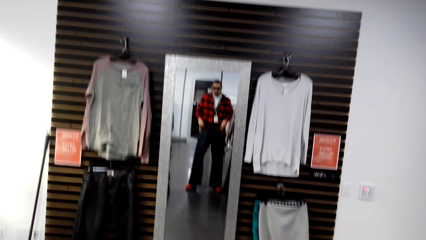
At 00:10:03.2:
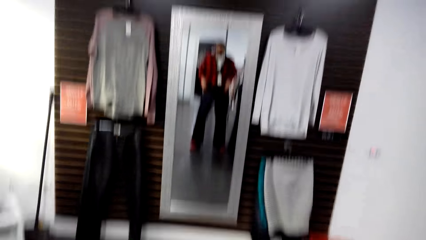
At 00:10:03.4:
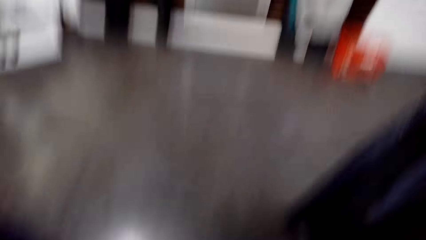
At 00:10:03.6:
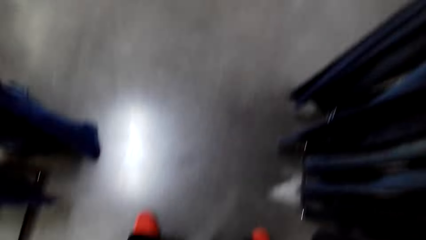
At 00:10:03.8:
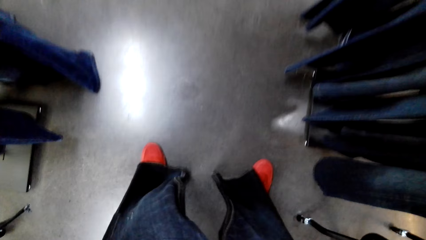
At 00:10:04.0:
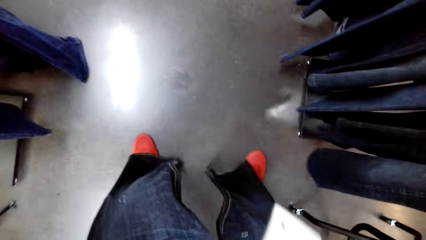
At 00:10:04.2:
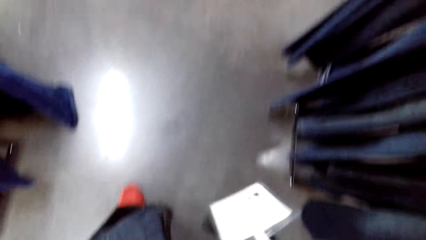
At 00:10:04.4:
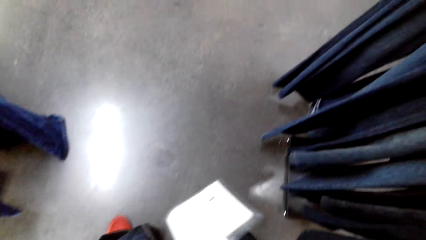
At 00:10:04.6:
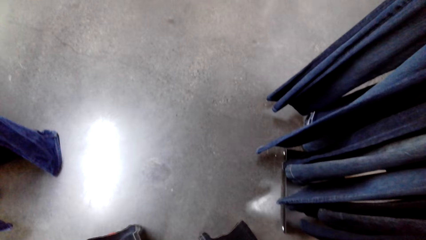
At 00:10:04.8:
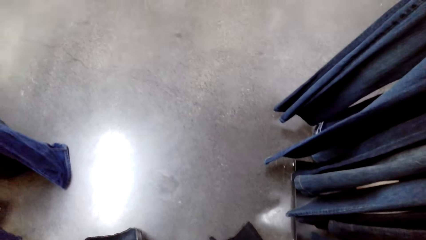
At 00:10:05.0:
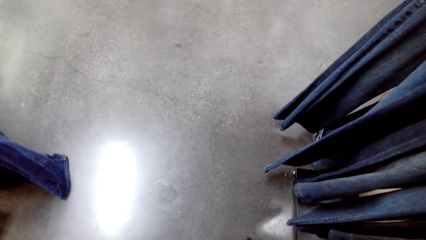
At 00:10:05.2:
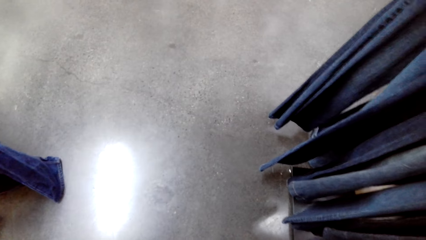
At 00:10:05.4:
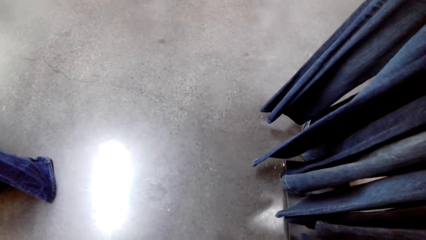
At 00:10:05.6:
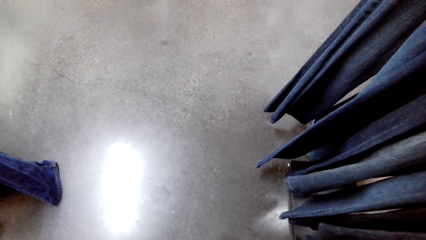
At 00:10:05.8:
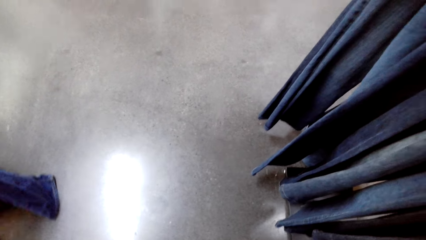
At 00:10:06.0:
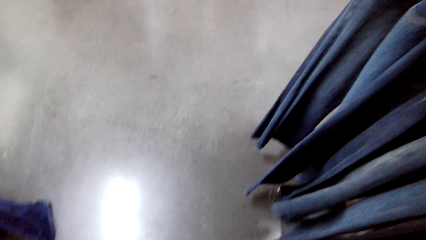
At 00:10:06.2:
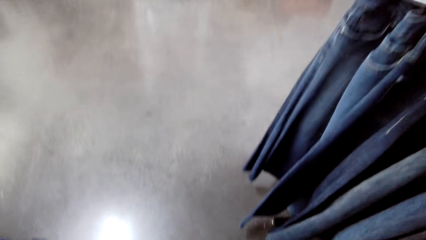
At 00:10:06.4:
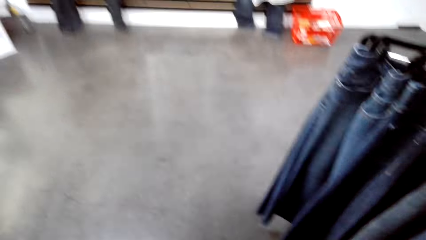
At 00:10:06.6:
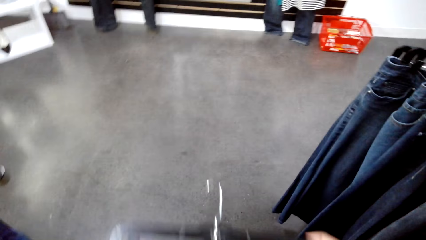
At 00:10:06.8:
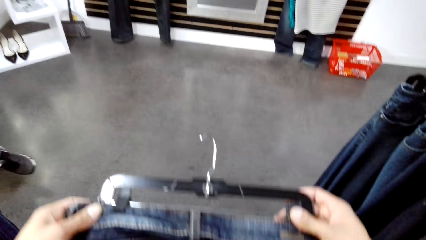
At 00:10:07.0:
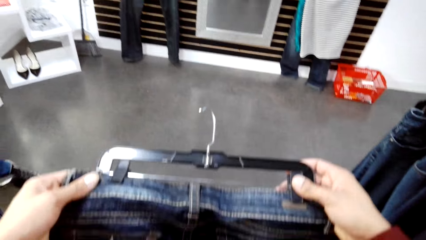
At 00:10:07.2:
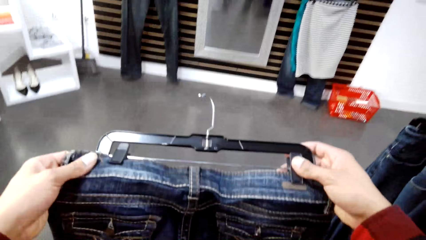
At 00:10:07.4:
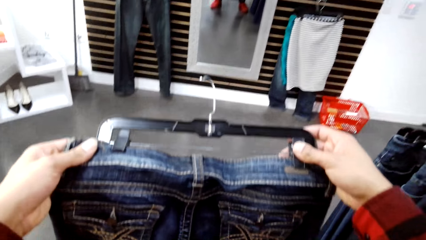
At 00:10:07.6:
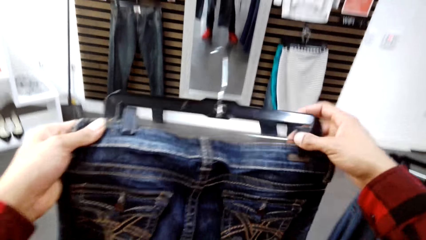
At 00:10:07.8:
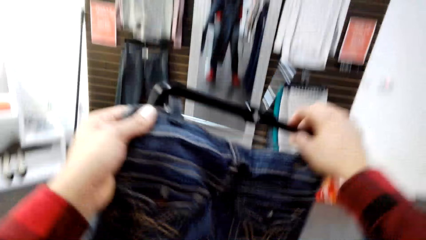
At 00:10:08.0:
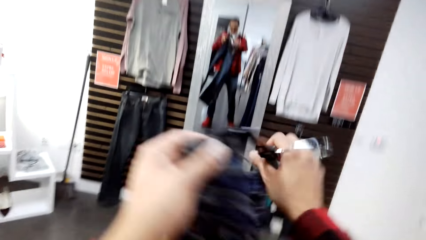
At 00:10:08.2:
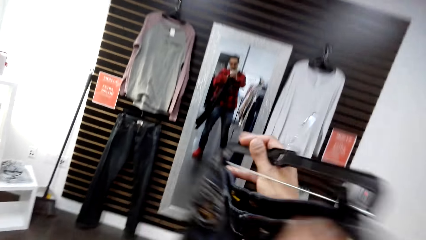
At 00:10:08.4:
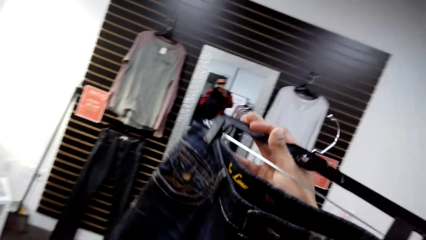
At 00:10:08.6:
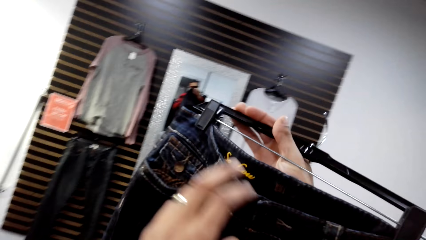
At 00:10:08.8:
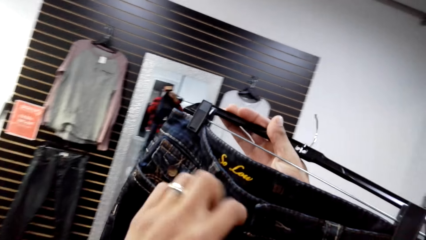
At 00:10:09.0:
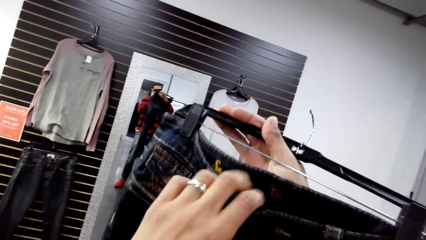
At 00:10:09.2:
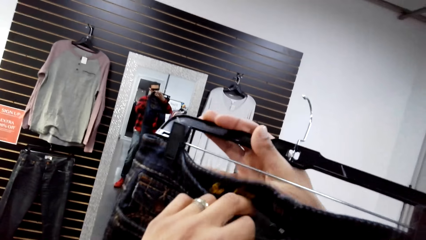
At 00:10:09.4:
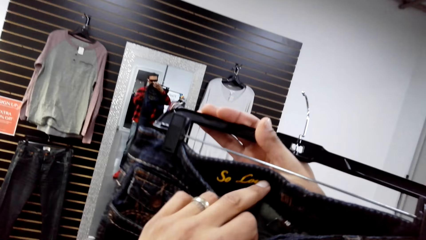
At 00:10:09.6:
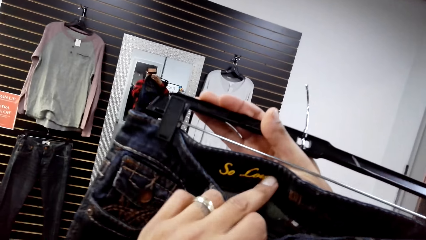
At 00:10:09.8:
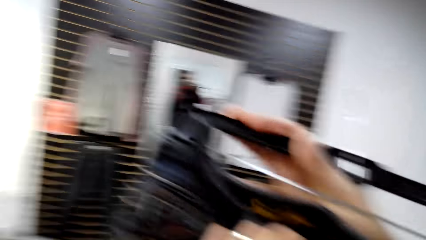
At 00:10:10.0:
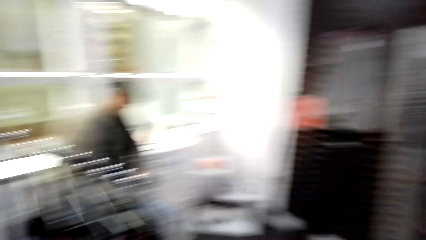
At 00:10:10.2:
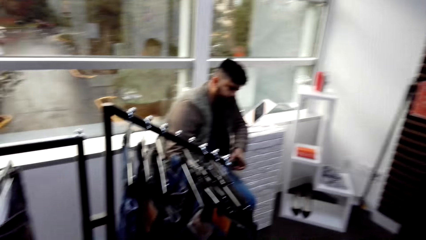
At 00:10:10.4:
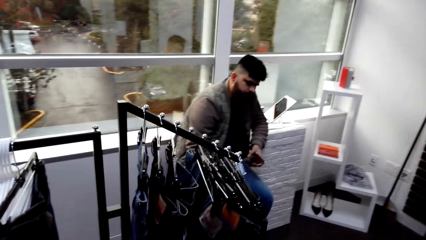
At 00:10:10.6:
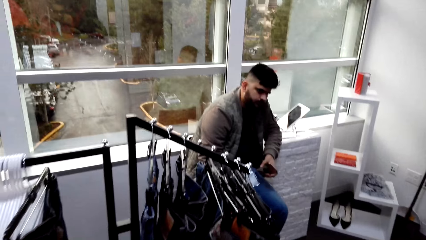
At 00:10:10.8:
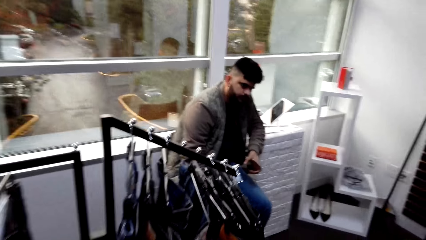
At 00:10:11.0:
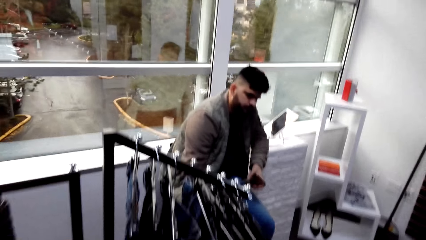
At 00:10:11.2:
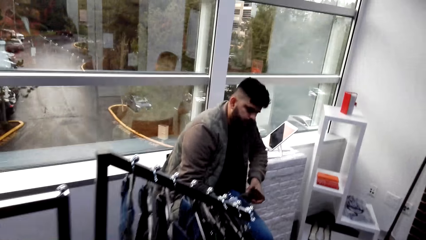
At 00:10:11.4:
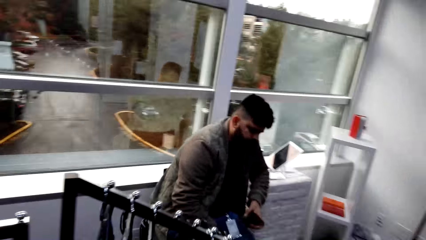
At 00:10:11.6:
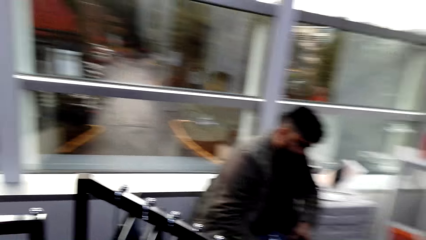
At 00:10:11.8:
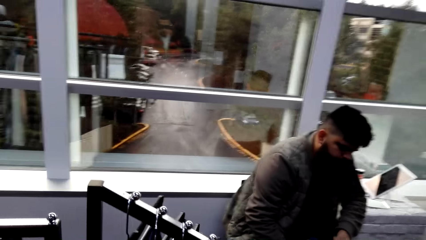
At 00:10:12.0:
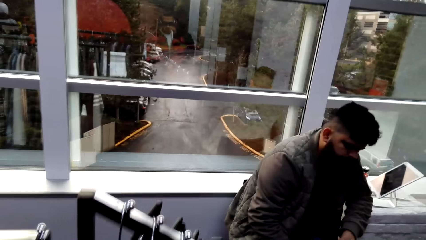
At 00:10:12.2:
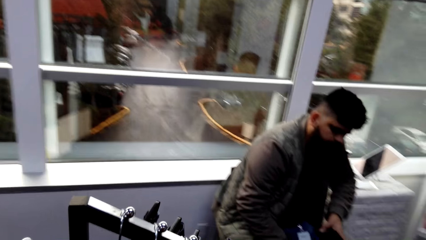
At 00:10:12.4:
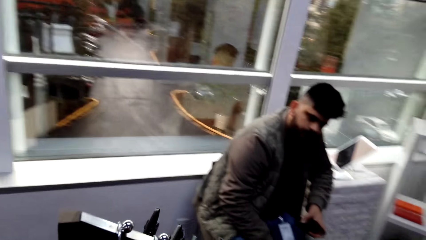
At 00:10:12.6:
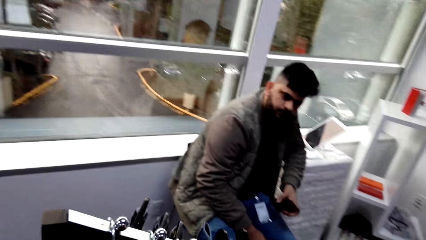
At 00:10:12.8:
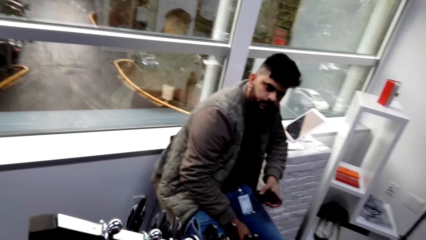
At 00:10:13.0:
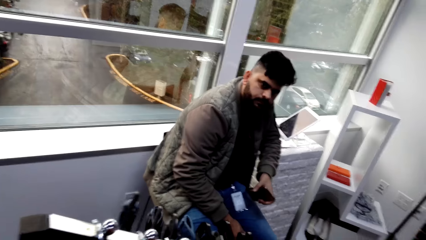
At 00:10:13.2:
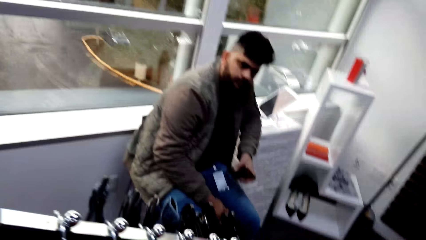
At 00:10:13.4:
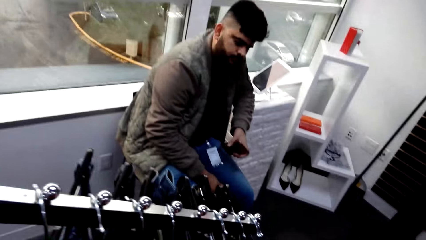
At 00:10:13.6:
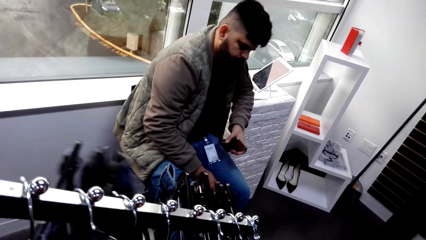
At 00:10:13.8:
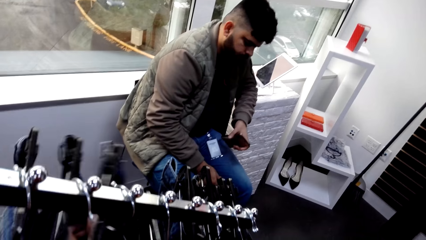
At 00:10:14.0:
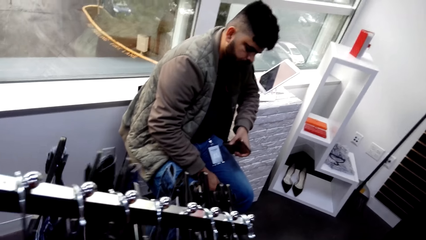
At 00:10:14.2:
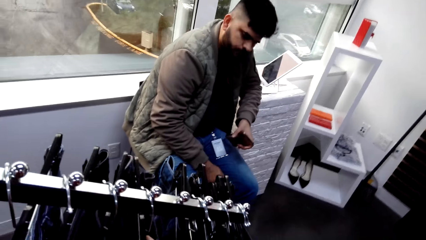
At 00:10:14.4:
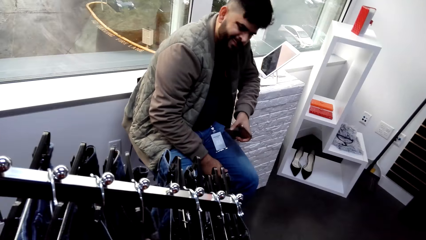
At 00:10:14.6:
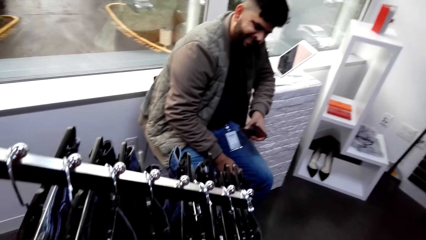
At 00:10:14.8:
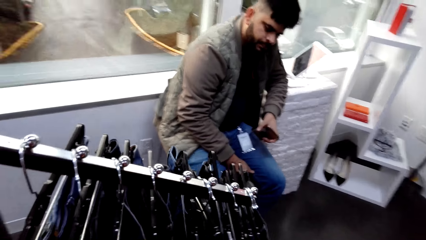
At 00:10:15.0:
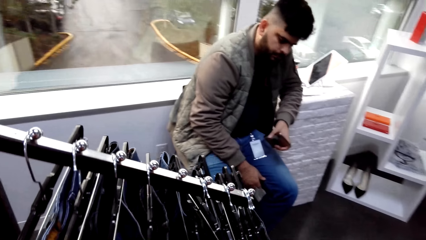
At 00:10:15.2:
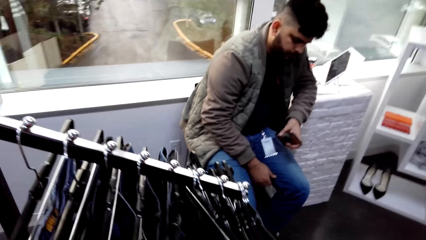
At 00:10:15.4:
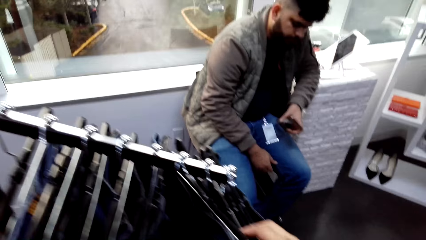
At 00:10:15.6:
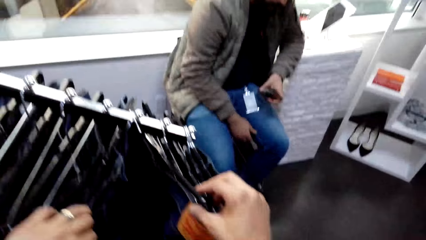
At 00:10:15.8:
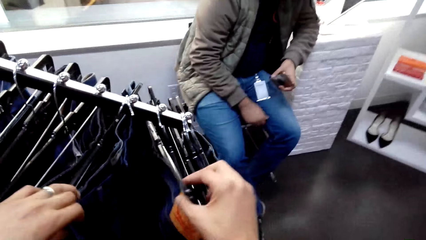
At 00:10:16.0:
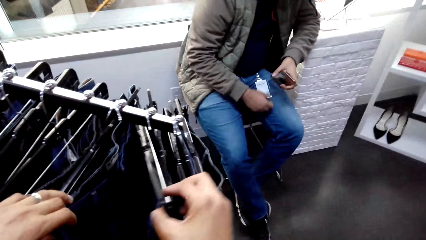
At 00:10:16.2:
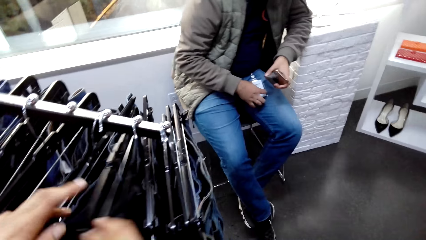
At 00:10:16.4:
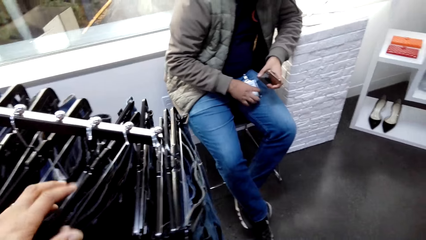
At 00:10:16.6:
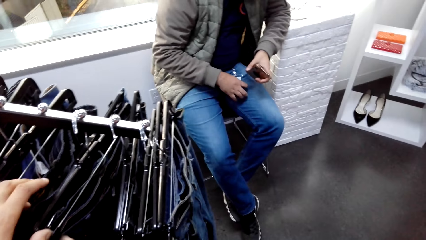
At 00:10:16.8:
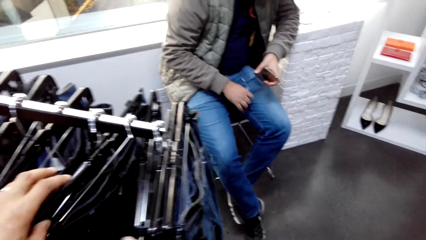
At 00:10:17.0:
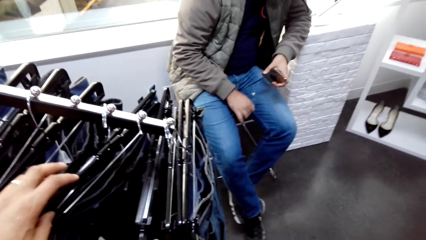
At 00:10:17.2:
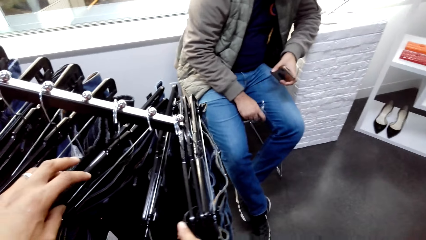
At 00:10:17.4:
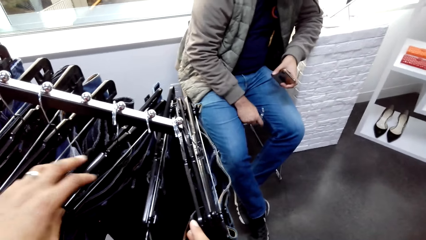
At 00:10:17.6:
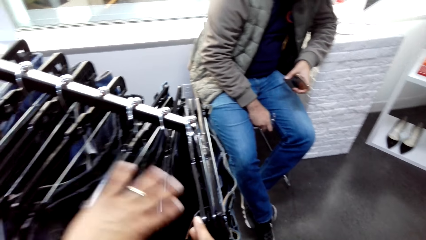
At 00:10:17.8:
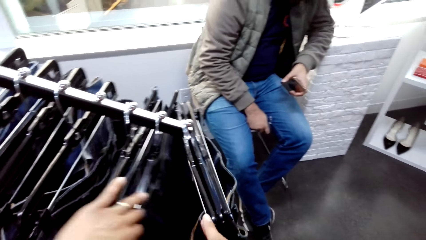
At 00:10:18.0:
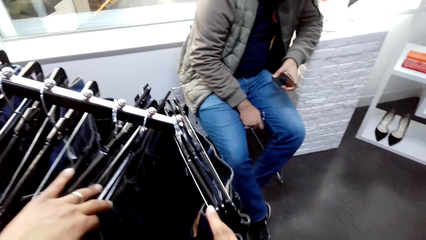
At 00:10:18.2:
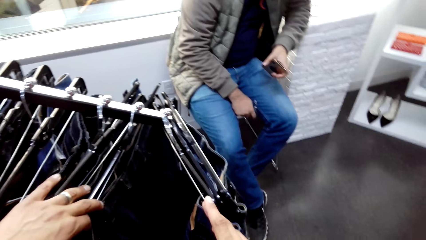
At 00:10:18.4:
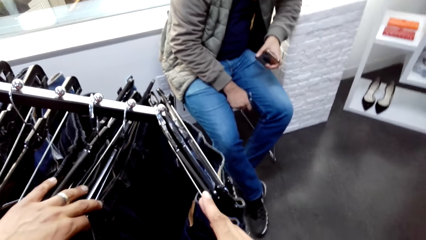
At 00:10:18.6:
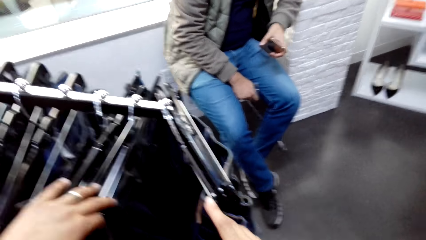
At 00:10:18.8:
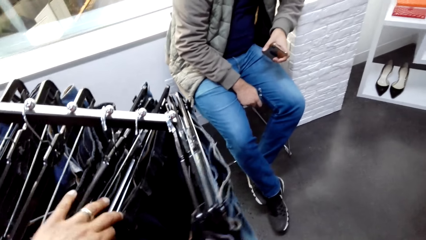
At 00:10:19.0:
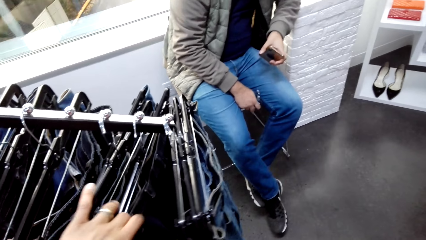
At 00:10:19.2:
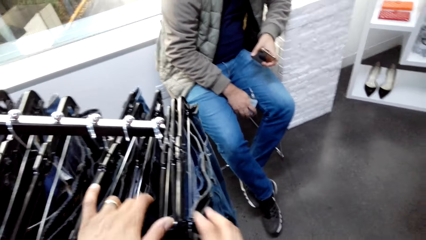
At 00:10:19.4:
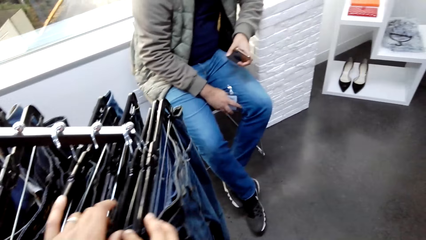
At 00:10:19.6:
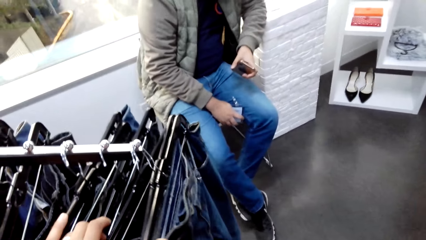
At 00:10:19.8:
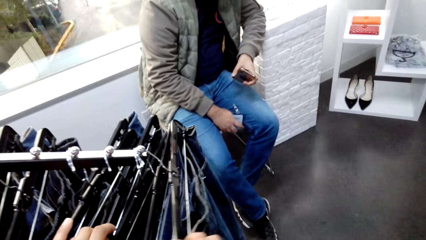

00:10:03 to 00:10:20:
The camera wearer inspects the jeans. They walk towards the rack. They inspect the clothes on the rack.
